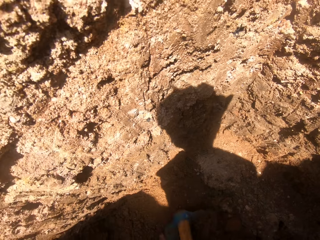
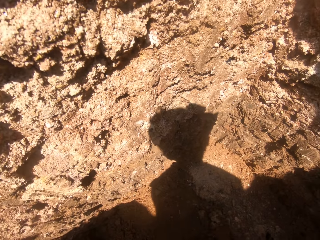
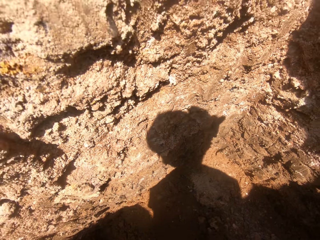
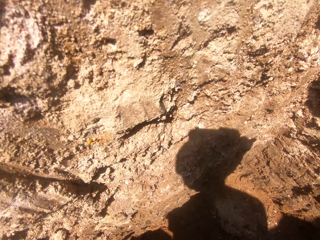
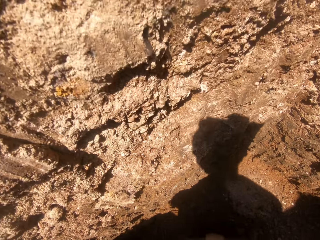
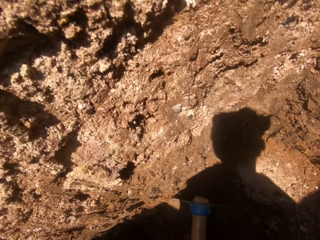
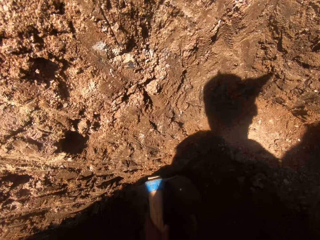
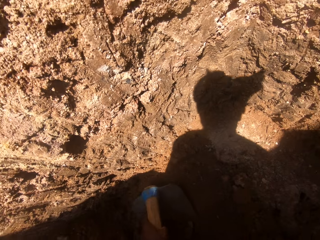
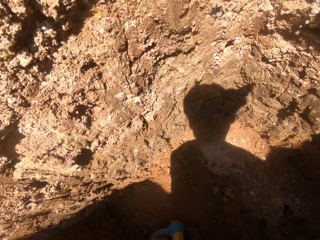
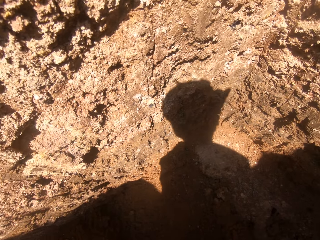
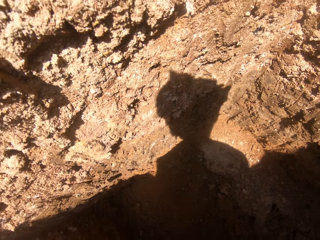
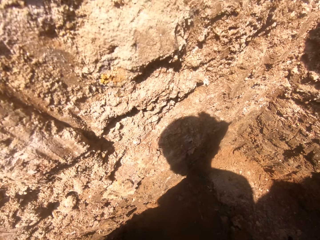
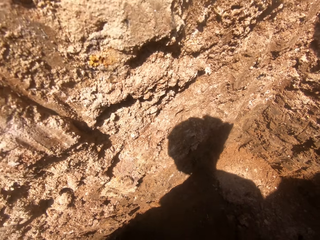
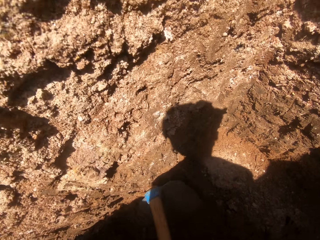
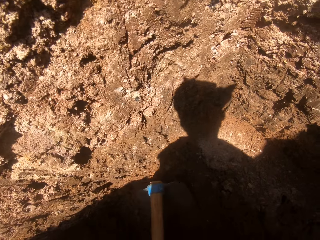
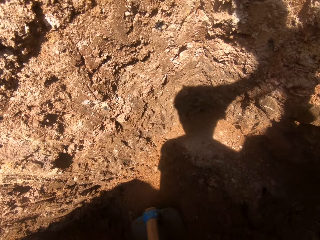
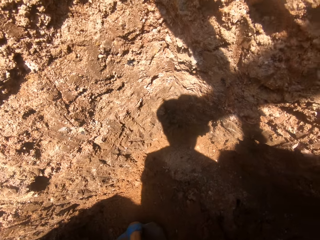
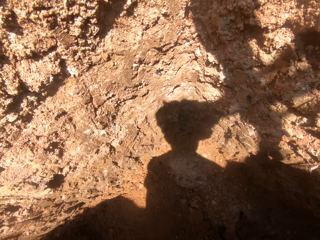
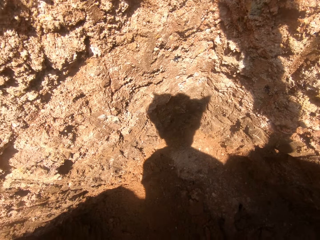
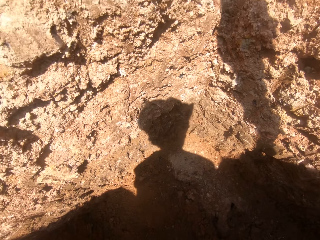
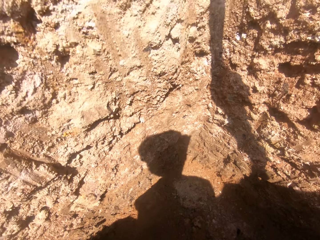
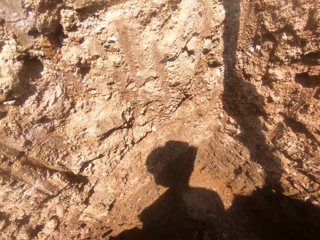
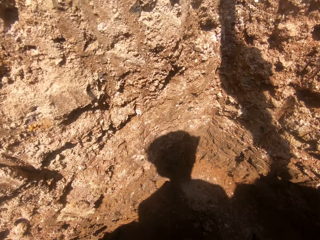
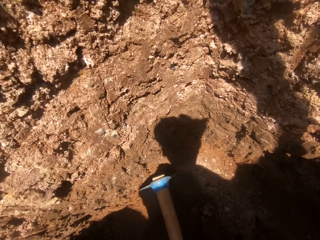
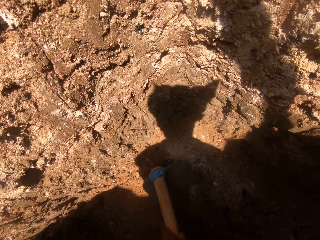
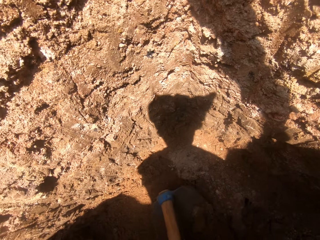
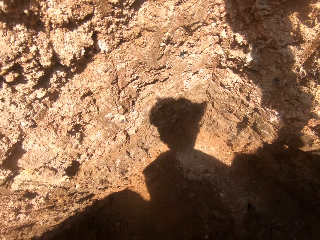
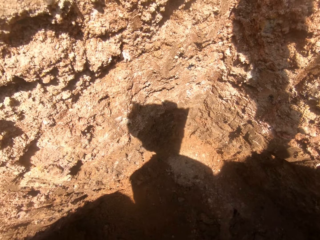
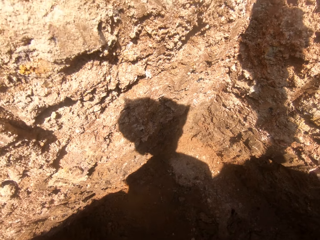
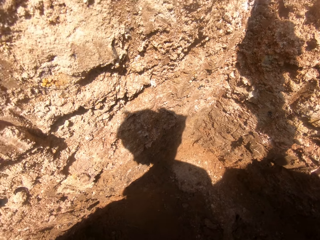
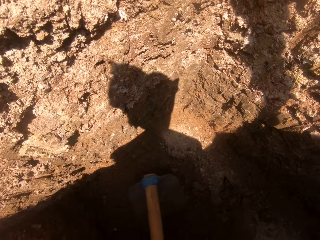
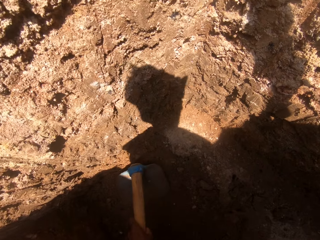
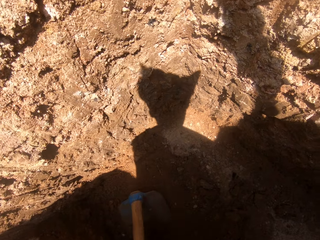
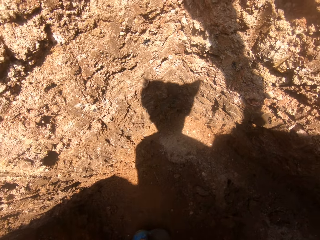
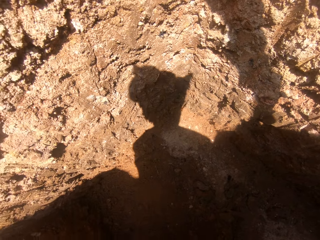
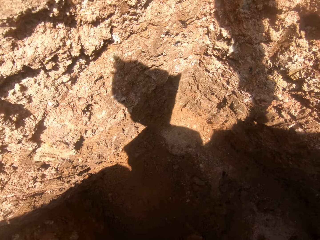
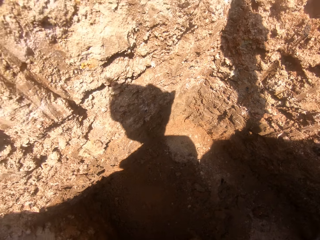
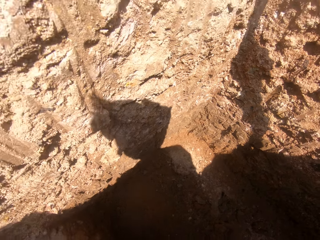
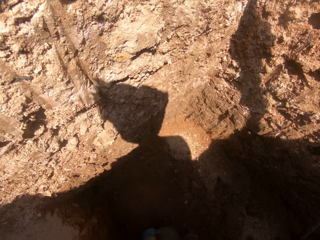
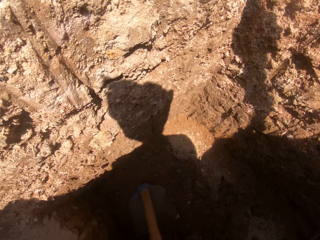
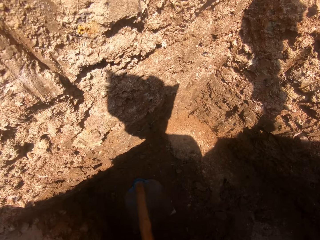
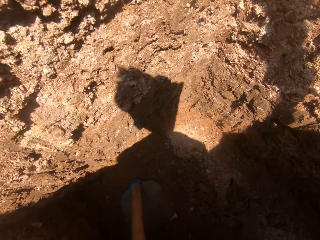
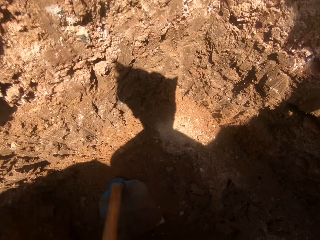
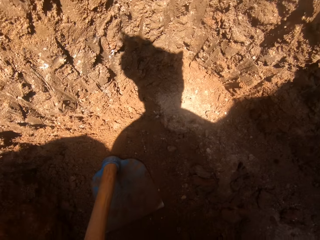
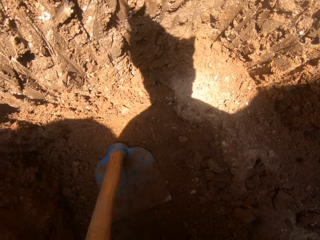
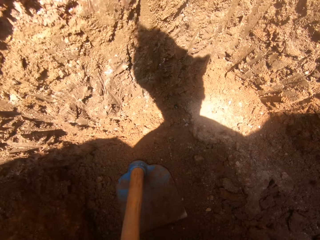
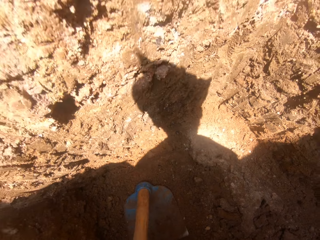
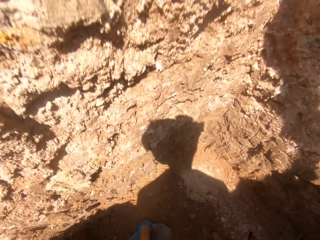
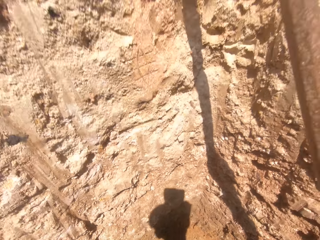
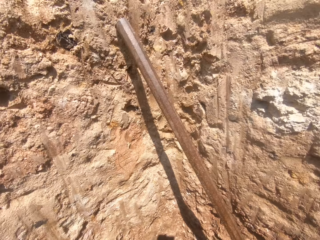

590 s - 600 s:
The camera wearer digs with a shovel. They look down.

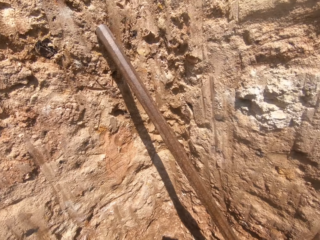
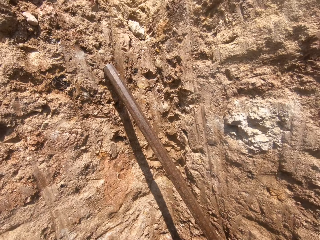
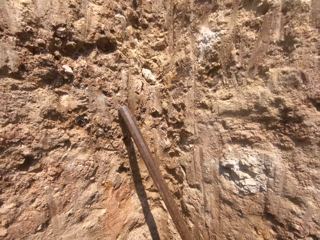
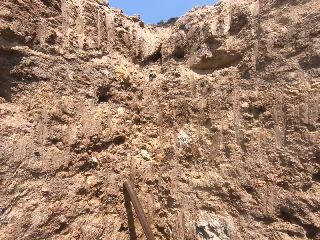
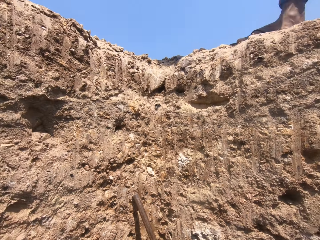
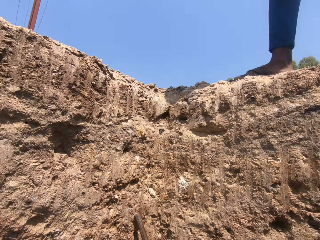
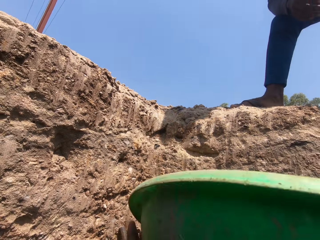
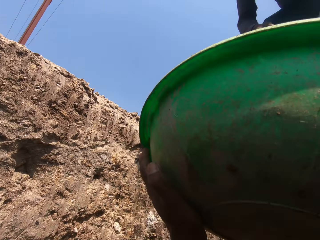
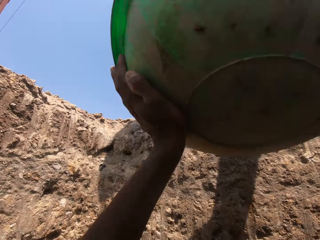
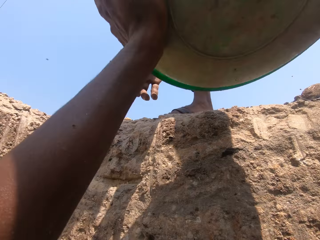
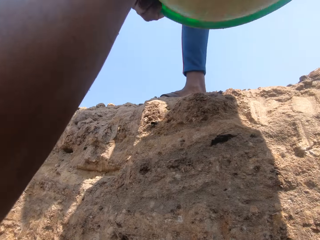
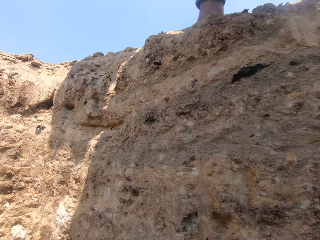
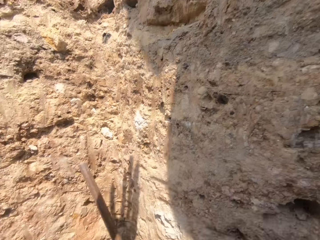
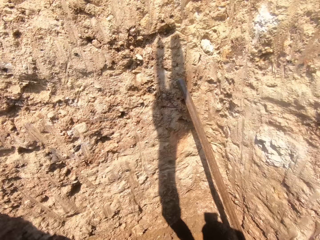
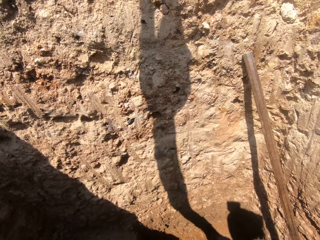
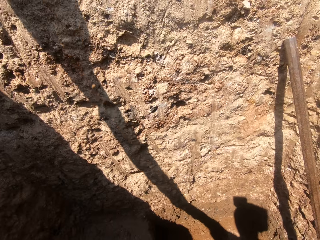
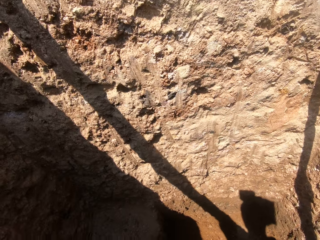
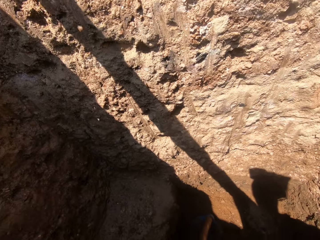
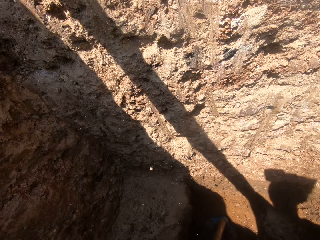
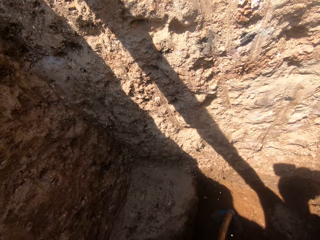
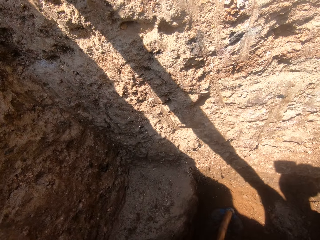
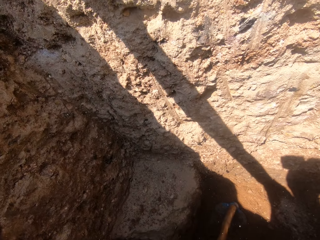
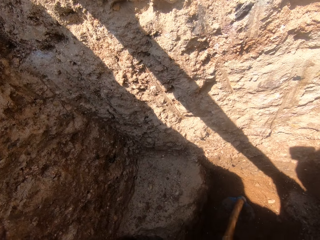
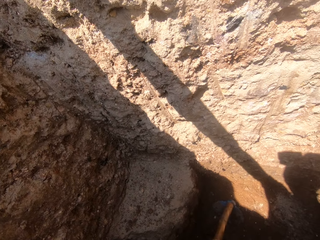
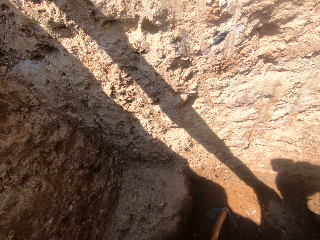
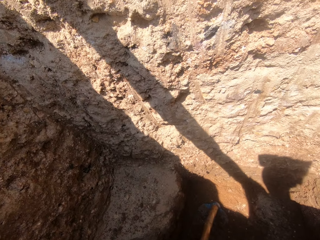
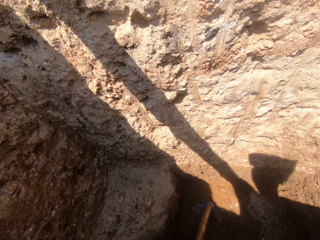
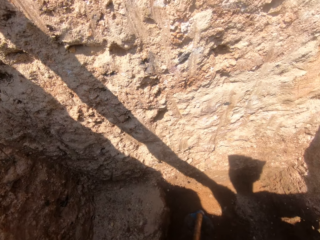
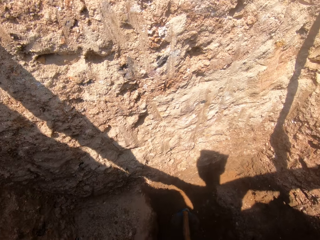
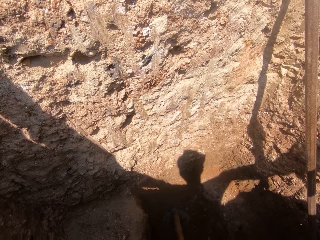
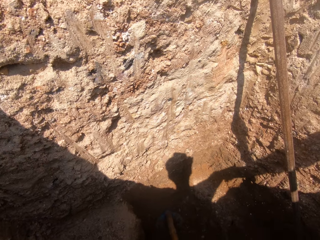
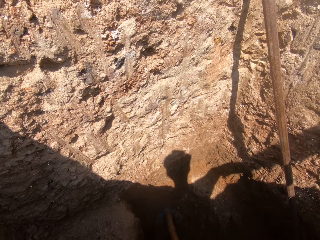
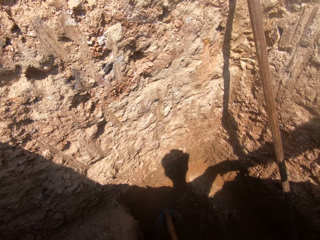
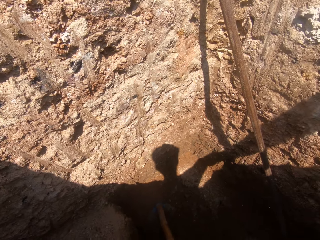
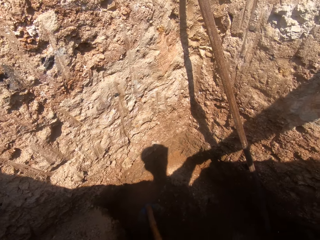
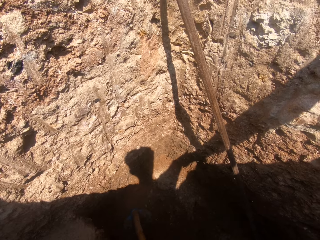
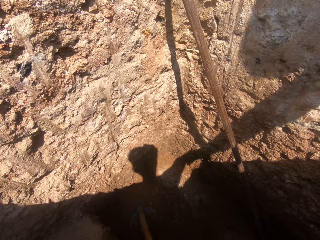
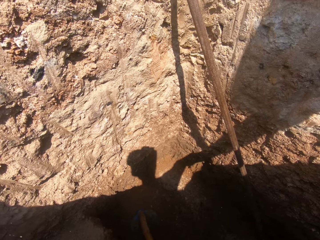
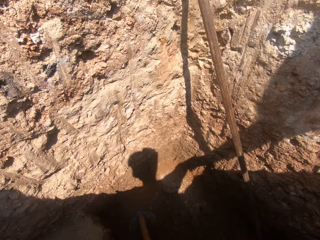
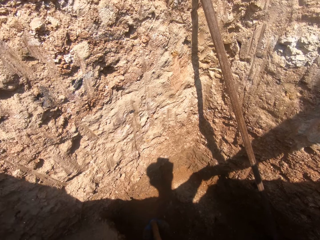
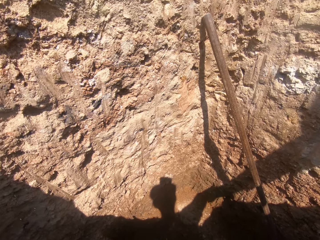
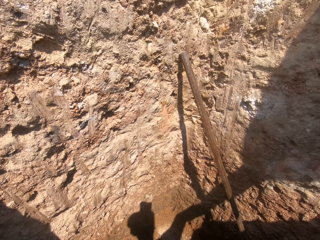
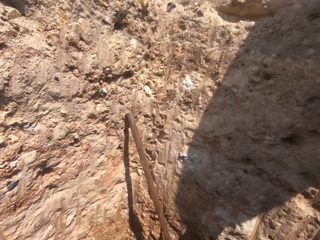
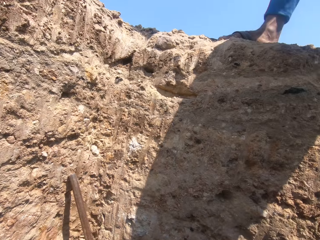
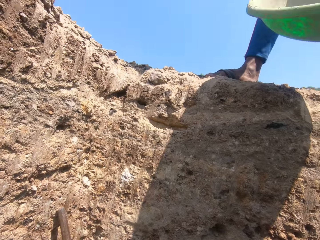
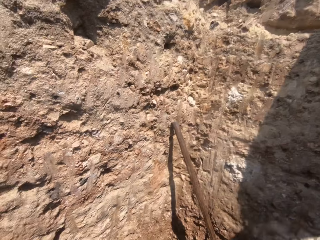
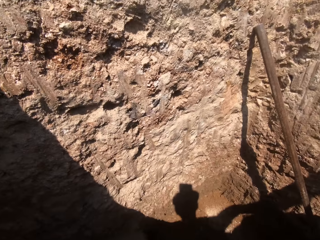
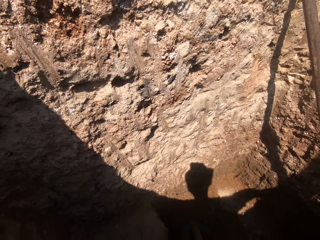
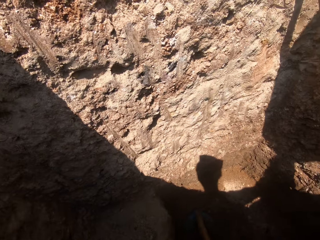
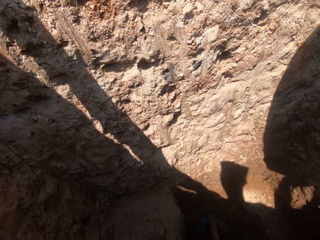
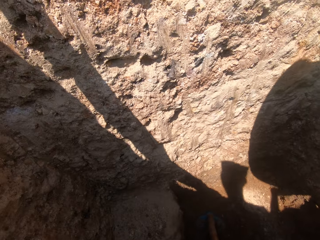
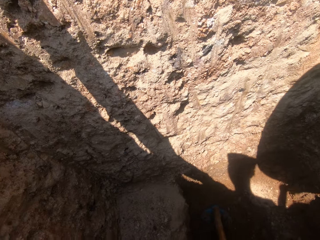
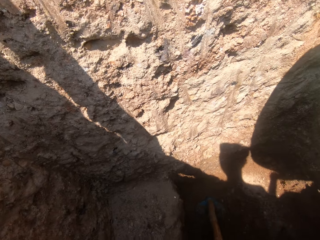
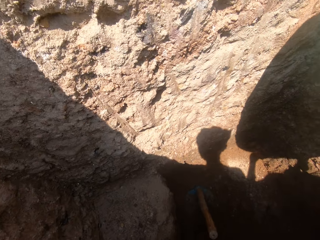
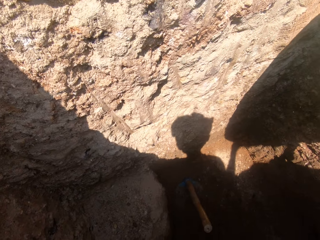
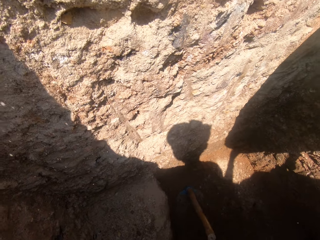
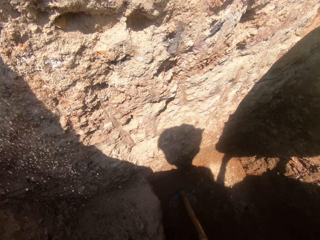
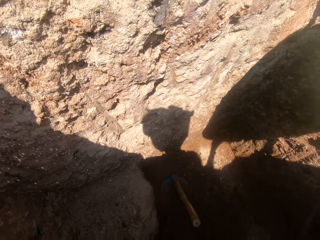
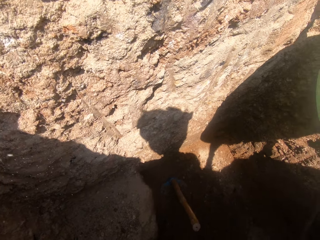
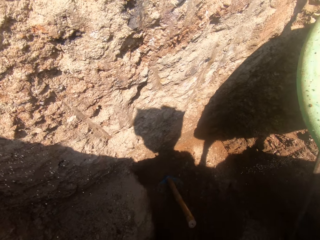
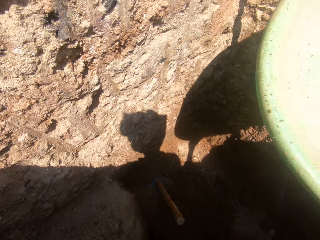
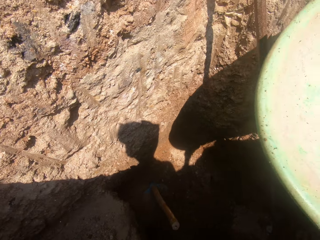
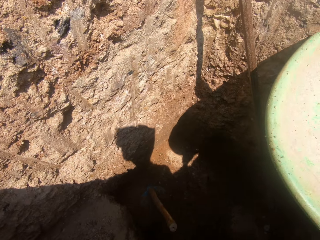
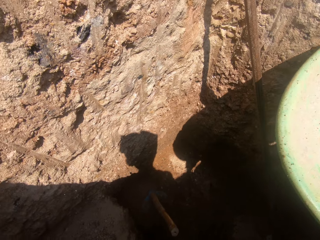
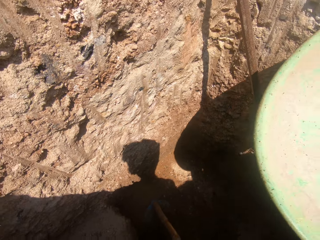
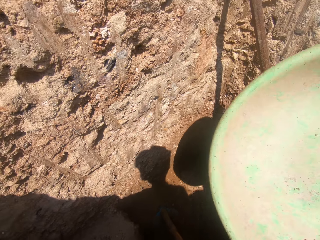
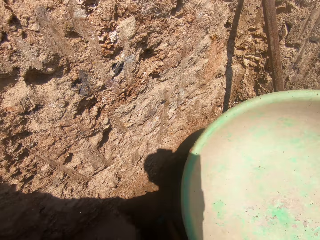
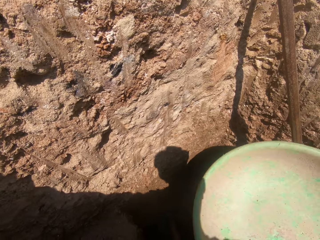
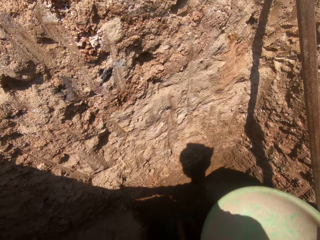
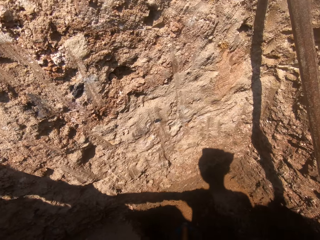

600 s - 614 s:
The camera wearer lifts the basin with both hands. They hand over the basin to a person. They look down.
